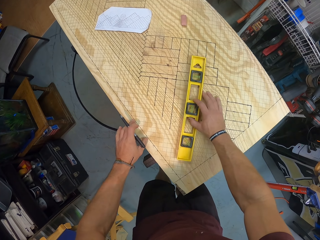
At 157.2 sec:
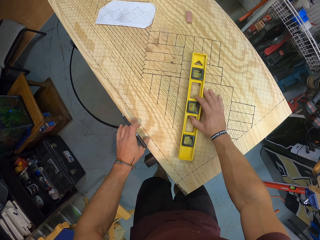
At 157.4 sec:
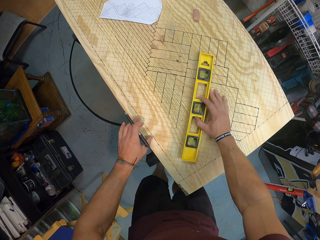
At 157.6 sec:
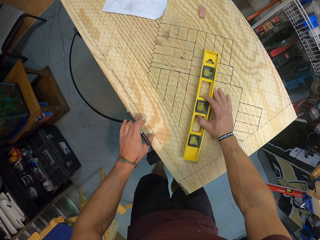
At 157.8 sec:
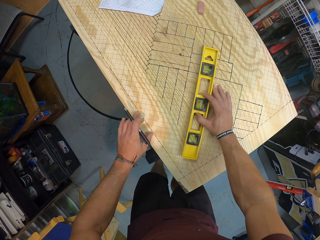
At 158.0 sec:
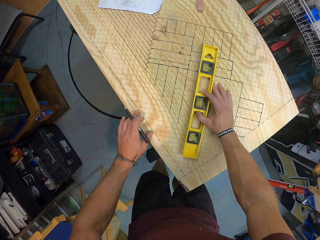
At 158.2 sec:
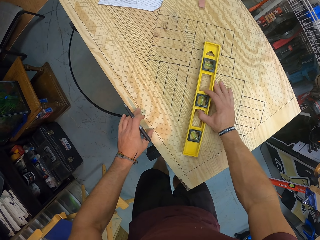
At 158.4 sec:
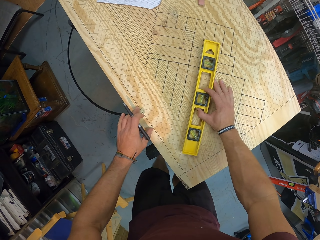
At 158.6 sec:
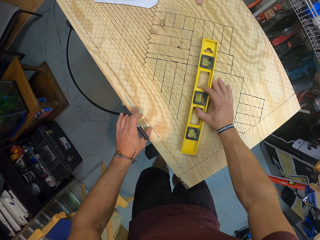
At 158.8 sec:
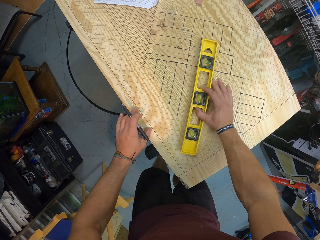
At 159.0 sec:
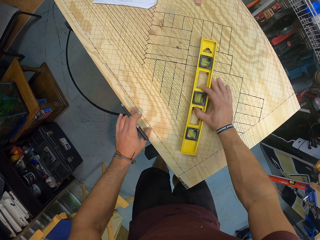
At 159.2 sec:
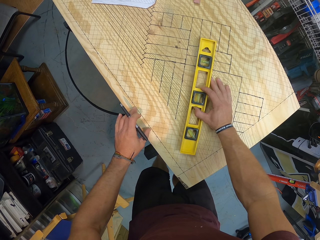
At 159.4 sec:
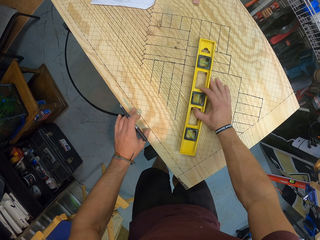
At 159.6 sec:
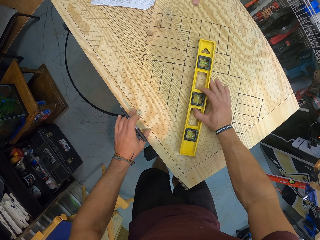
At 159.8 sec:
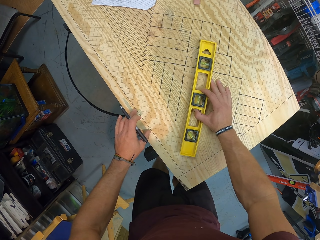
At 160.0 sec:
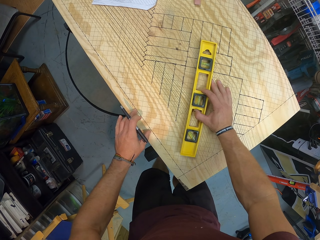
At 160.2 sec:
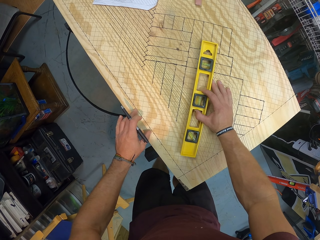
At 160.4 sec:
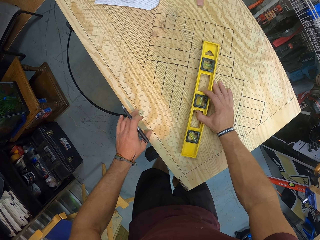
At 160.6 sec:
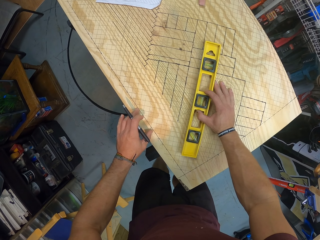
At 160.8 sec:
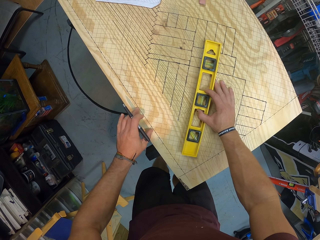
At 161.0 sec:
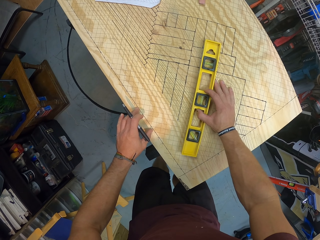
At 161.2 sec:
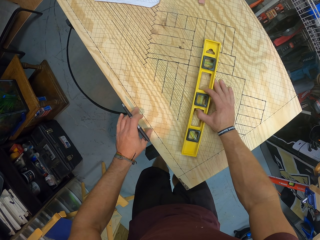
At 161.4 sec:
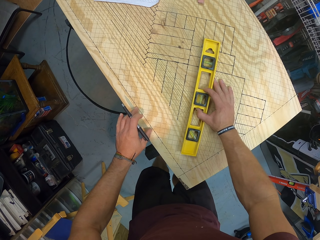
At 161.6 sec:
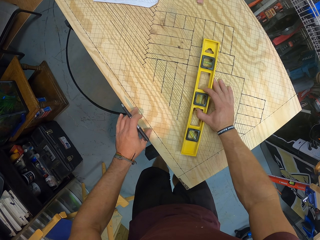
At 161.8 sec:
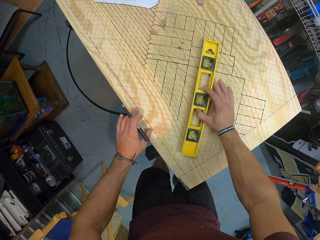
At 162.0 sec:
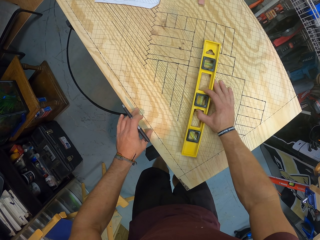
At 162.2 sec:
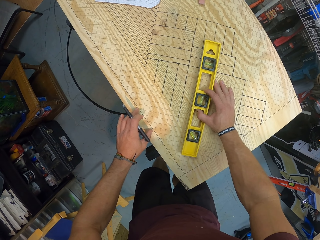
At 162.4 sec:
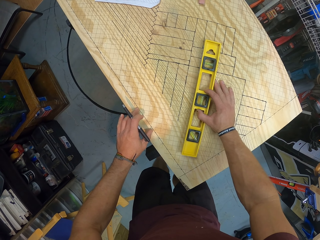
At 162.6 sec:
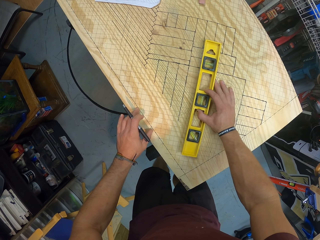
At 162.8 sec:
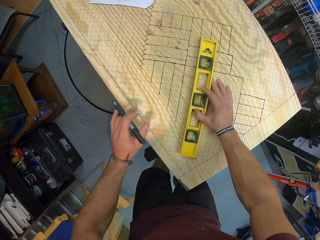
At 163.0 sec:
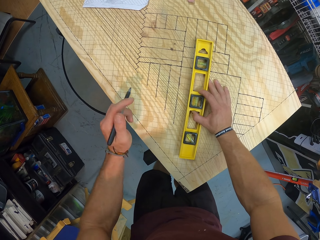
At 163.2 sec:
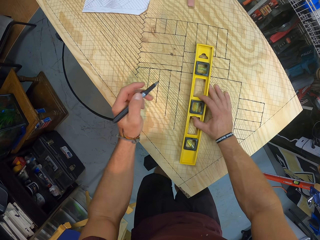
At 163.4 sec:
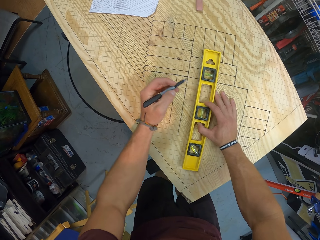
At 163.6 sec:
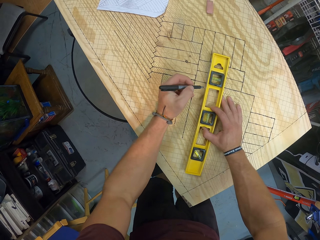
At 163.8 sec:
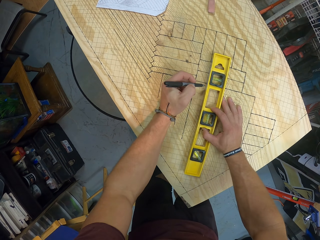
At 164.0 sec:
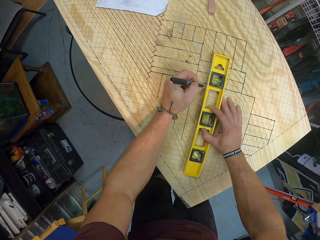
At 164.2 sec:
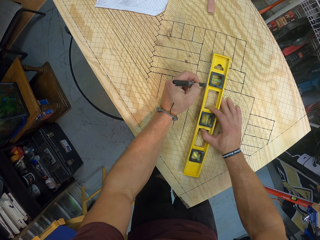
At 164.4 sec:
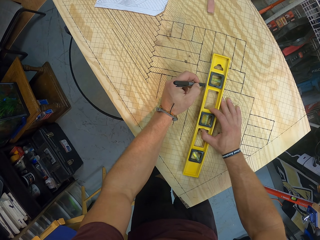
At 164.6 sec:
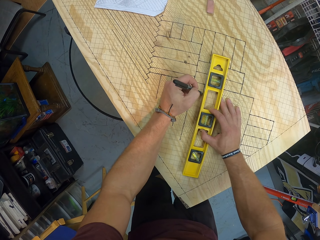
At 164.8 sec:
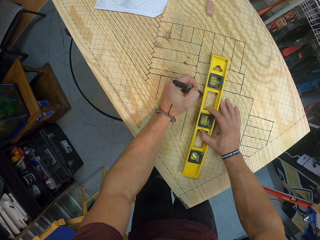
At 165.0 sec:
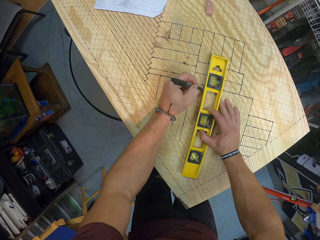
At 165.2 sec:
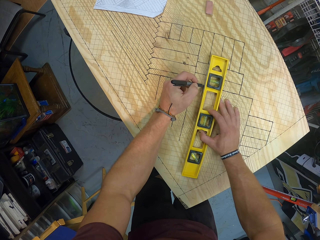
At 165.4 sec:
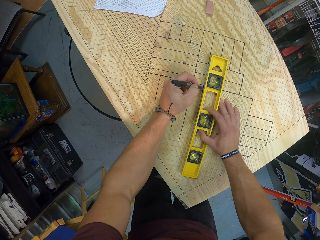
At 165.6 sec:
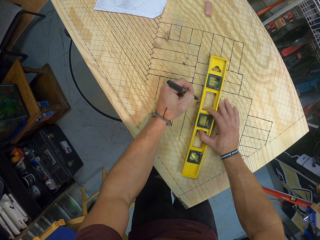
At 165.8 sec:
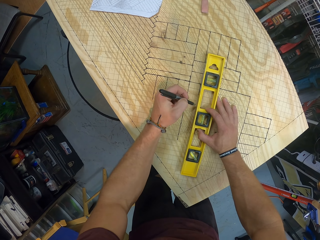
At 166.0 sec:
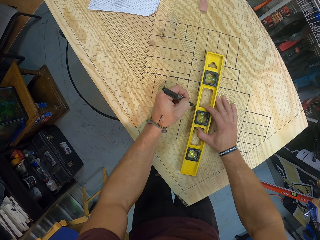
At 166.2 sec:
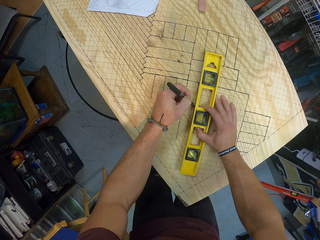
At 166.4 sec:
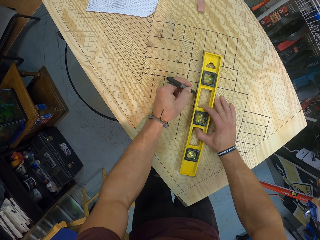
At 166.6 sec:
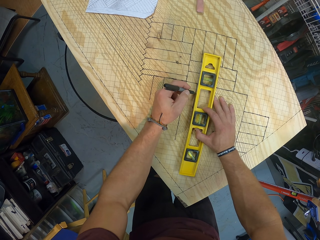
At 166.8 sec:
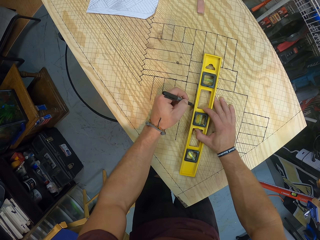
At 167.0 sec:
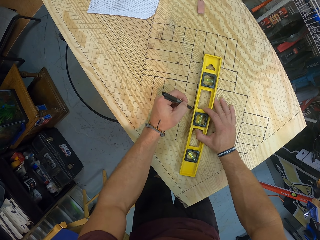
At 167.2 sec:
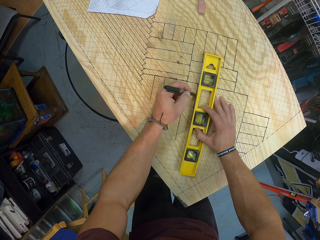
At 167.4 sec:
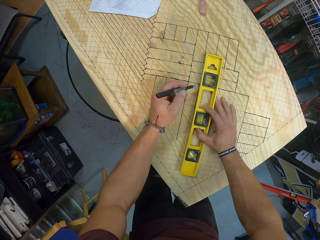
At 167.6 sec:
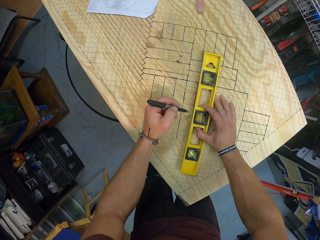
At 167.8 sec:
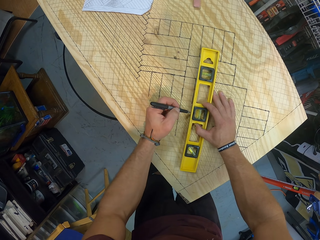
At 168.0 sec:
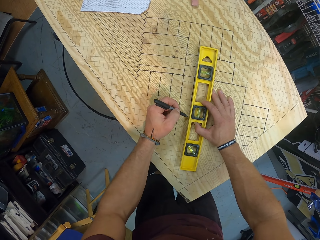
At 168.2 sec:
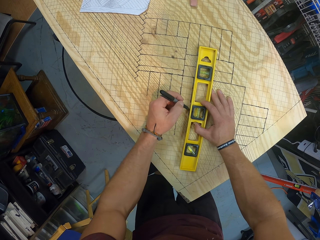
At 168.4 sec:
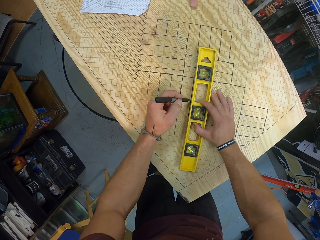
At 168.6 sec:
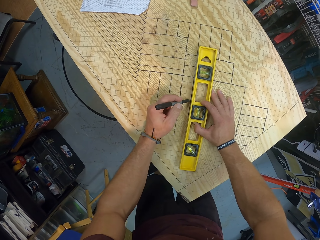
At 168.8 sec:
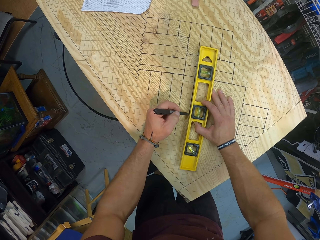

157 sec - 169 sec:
The camera wearer aligns a torpedo or spirit level on the board. He measures the wooden board with the spirit level in his right hand. He draws a line on the wooden board with the pen with his left hand.

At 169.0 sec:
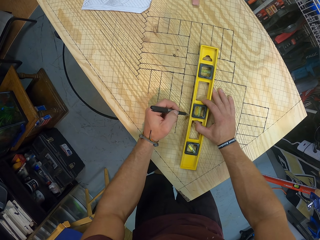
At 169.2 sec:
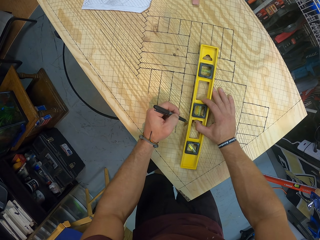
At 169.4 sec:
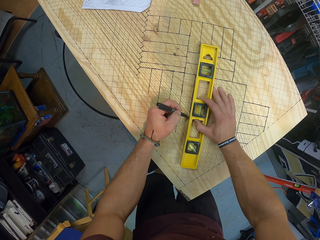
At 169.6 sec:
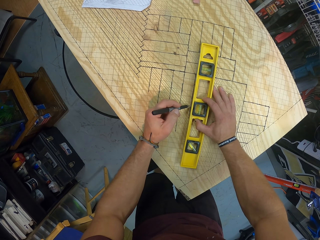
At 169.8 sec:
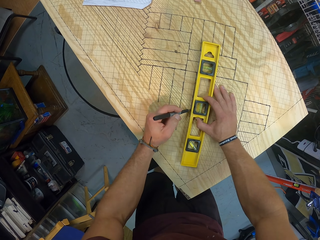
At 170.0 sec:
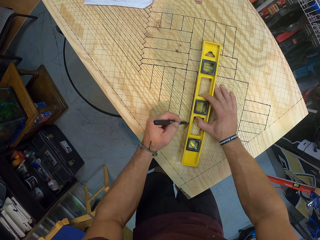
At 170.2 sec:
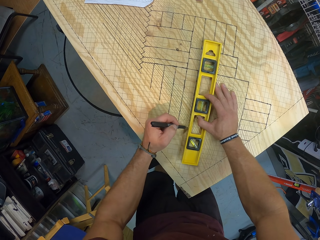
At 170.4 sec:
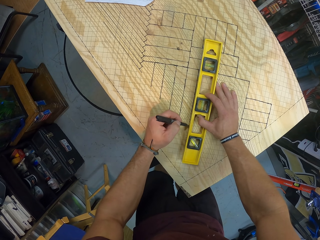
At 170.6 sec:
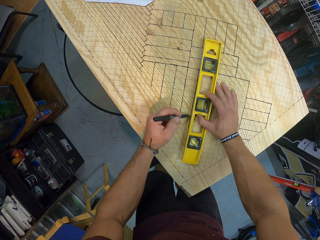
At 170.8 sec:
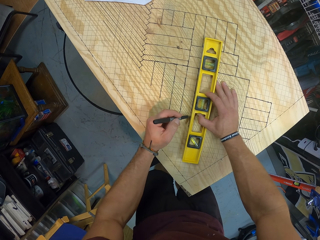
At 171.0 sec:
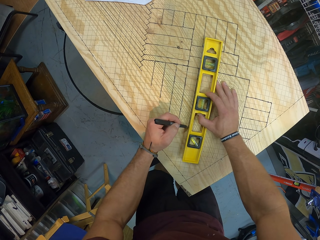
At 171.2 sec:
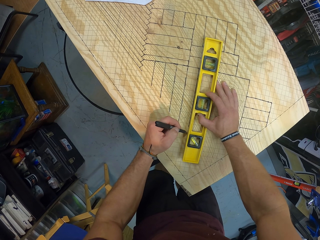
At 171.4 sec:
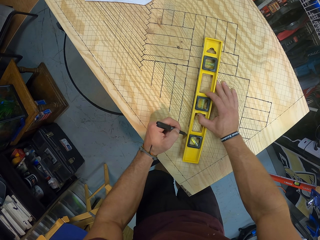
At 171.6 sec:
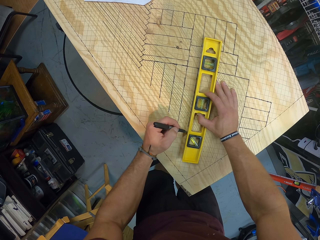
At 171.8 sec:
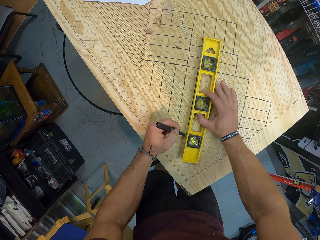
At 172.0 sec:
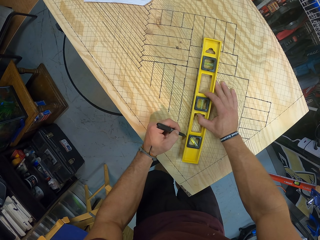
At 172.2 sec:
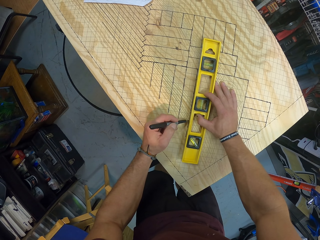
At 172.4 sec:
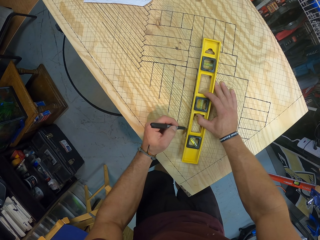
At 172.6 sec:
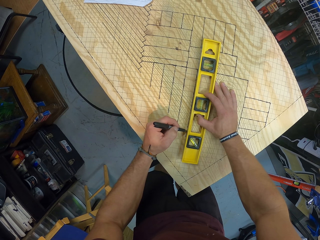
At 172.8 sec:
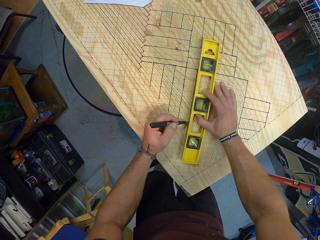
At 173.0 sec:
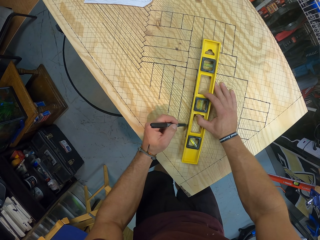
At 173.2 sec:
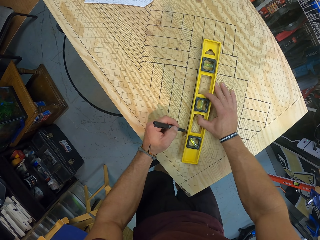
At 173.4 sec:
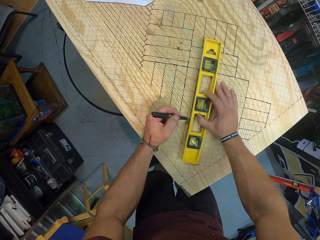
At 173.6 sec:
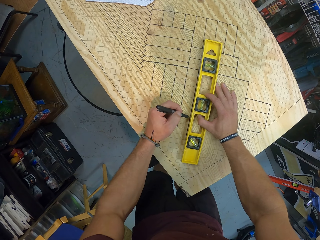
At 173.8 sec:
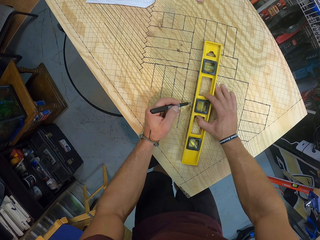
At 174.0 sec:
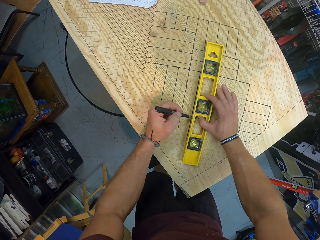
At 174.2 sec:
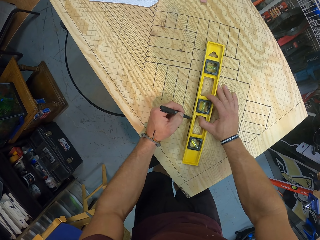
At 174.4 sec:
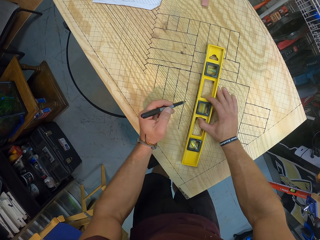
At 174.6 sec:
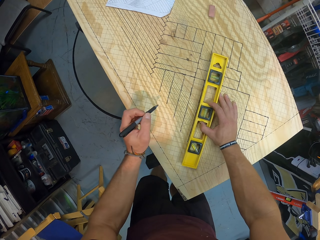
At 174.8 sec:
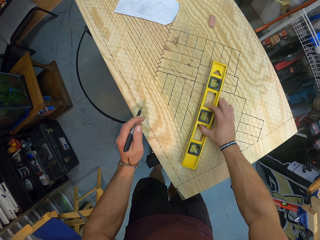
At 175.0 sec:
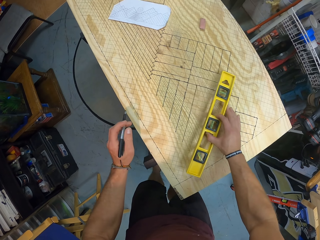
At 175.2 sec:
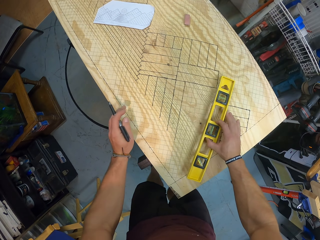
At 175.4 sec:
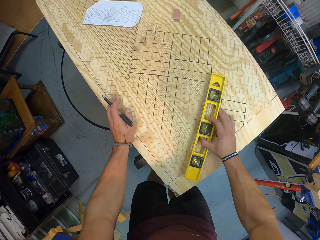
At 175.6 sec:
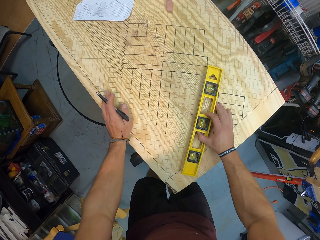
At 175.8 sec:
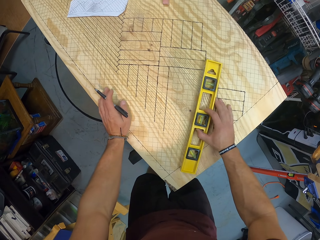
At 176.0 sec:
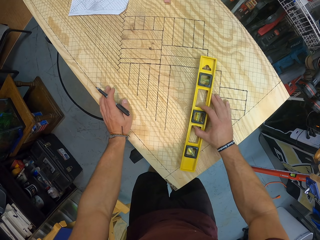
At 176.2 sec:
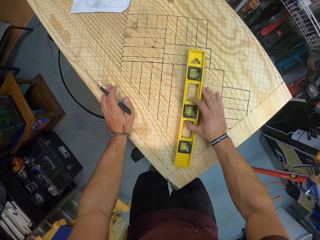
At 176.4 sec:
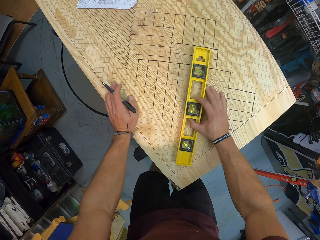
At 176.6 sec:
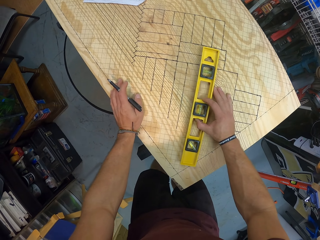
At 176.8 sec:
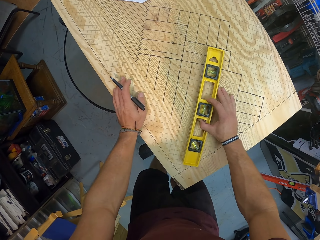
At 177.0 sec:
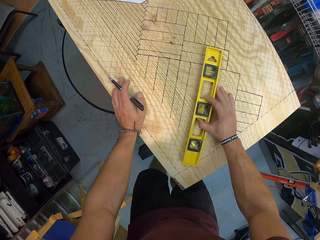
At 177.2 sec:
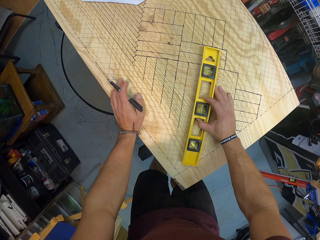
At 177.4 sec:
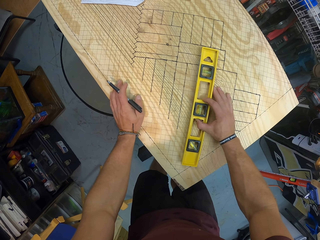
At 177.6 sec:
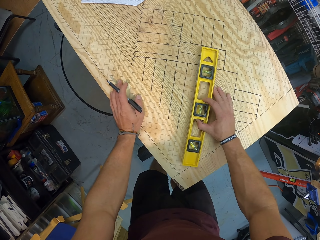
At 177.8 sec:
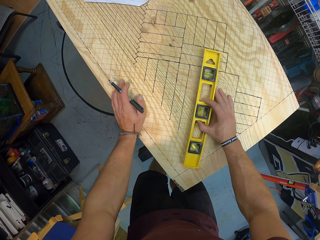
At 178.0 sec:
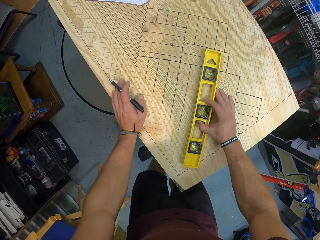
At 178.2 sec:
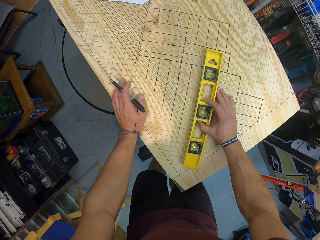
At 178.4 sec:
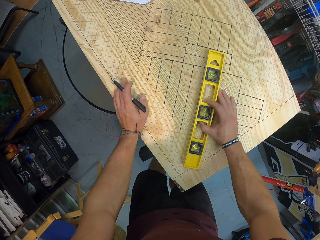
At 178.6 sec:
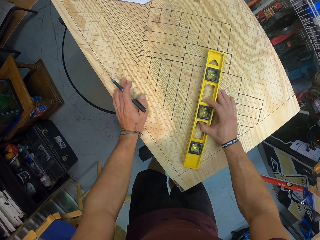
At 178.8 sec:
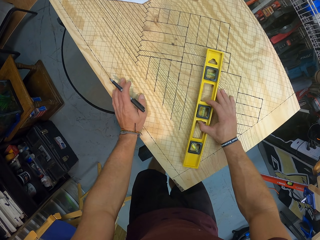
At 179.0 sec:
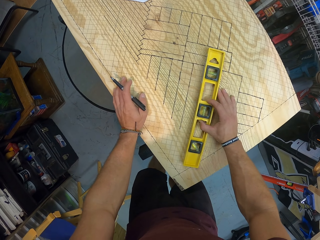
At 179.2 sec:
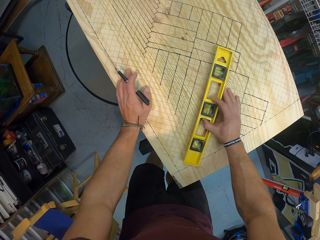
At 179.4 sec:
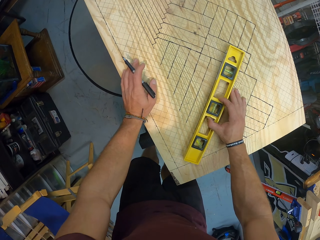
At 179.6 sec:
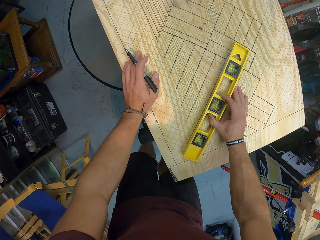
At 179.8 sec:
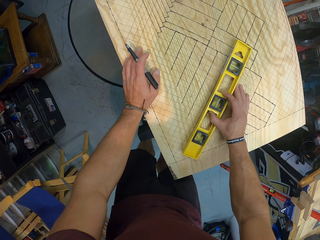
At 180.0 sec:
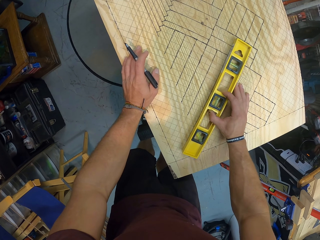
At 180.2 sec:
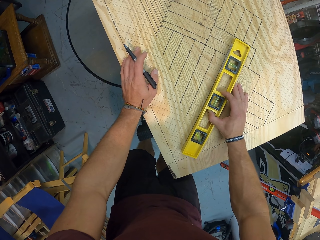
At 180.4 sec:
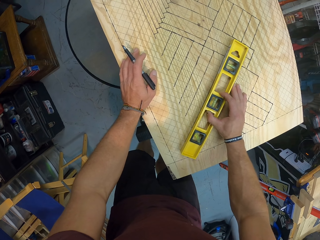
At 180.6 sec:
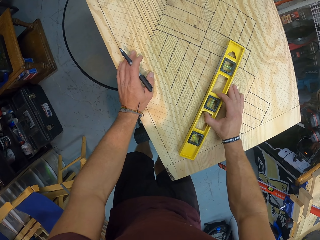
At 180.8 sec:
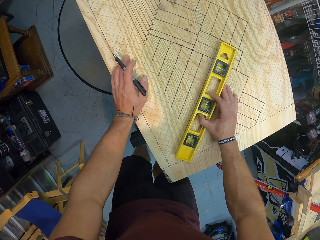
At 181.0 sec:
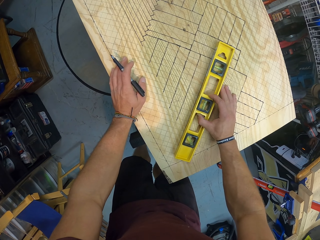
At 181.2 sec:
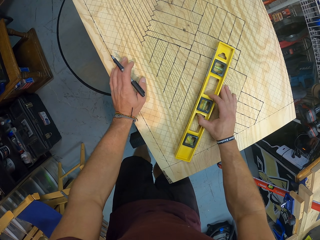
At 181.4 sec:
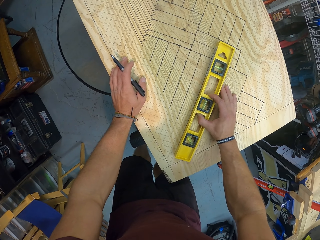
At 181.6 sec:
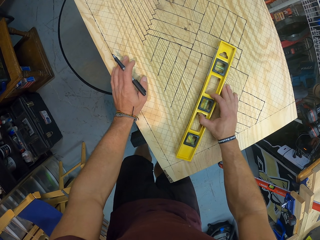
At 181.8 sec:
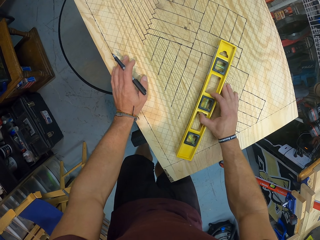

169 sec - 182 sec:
The camera wearer lifts the pen from the wooden board with his left hand. He slides the spirit level on the wooden board with his right hand. He places his left hand on the wooden board. He slides the spirit level on the wooden board with his right hand. He aligns the spirit level or torpedo on the board.
